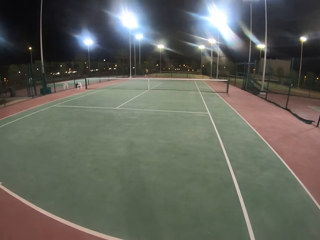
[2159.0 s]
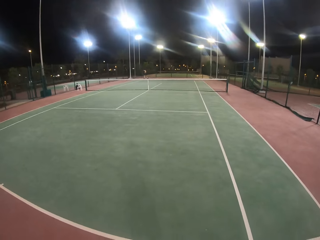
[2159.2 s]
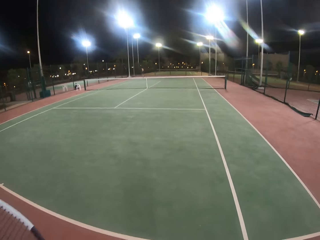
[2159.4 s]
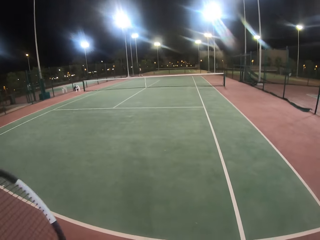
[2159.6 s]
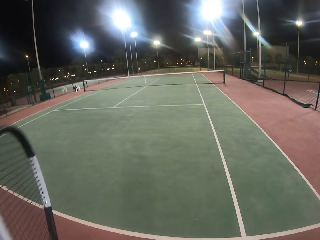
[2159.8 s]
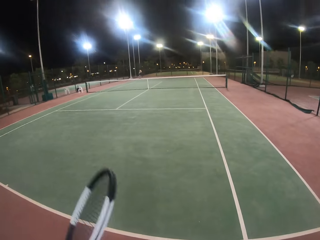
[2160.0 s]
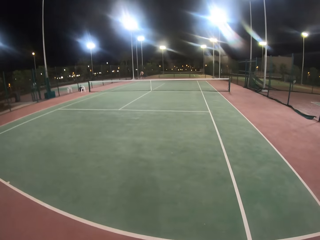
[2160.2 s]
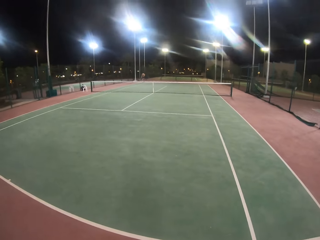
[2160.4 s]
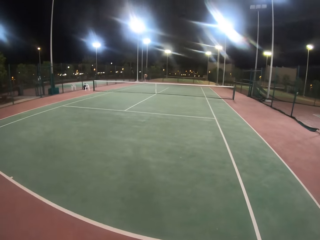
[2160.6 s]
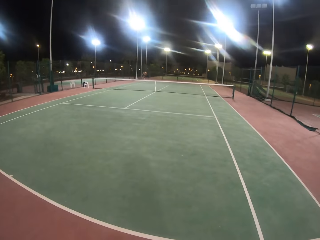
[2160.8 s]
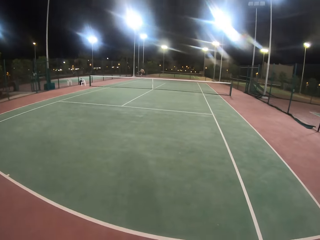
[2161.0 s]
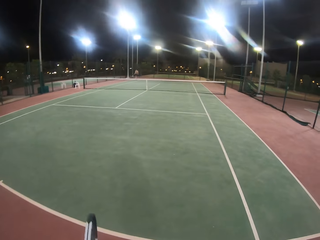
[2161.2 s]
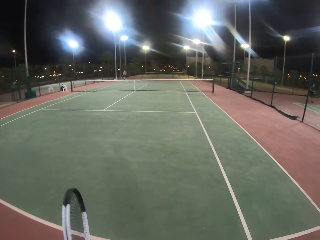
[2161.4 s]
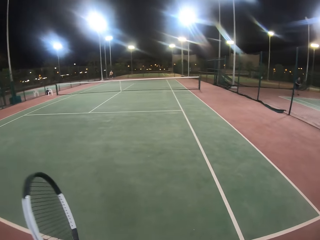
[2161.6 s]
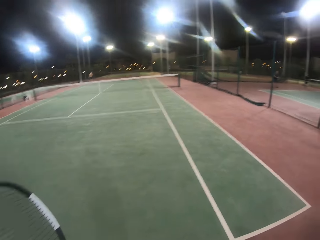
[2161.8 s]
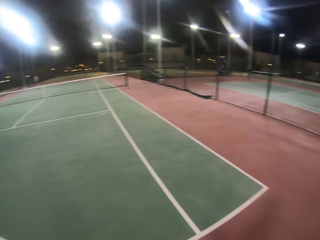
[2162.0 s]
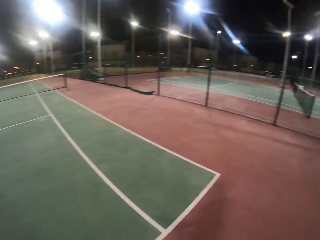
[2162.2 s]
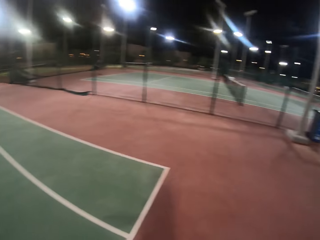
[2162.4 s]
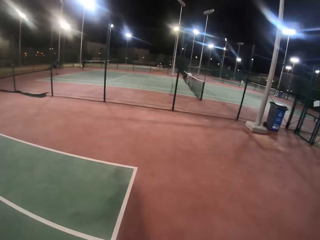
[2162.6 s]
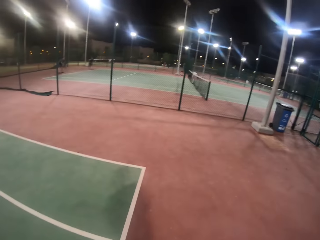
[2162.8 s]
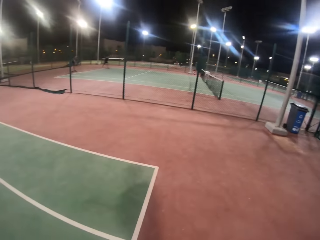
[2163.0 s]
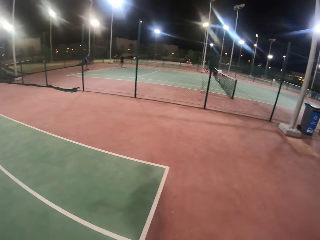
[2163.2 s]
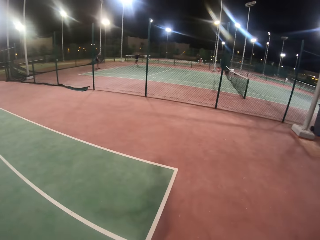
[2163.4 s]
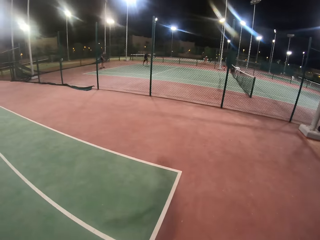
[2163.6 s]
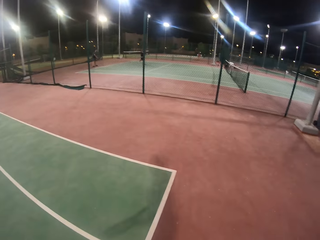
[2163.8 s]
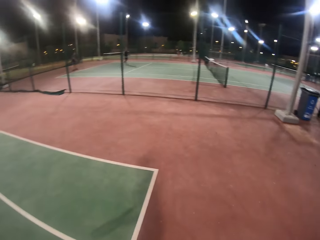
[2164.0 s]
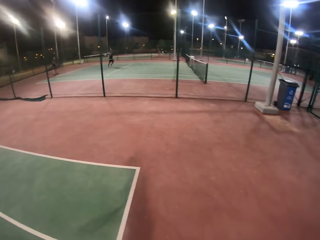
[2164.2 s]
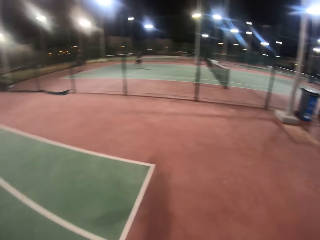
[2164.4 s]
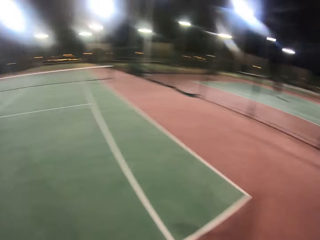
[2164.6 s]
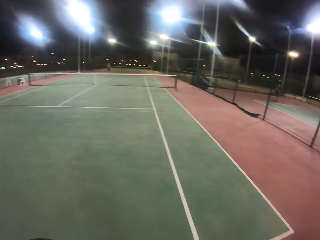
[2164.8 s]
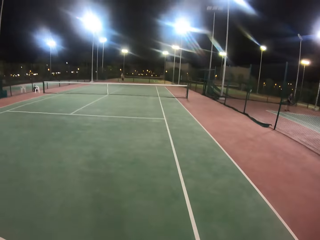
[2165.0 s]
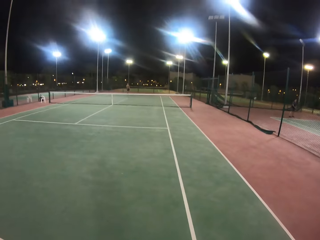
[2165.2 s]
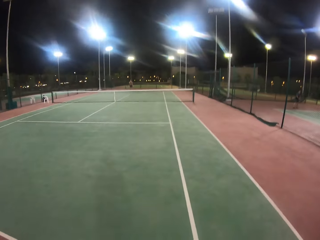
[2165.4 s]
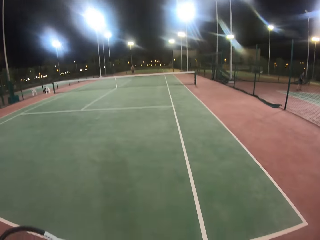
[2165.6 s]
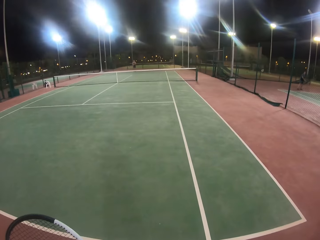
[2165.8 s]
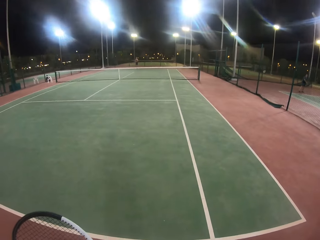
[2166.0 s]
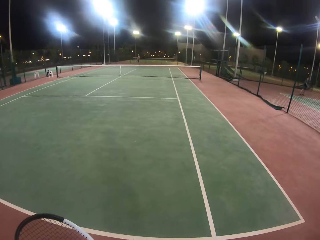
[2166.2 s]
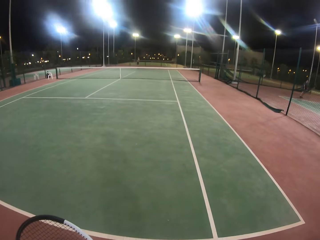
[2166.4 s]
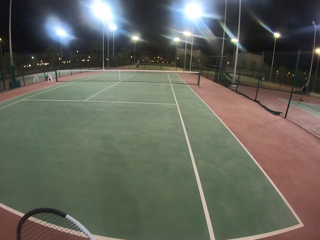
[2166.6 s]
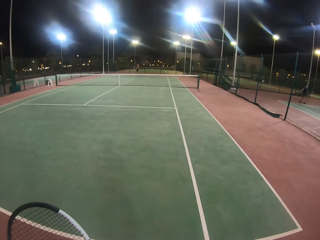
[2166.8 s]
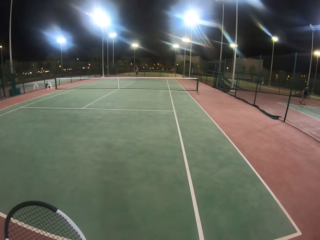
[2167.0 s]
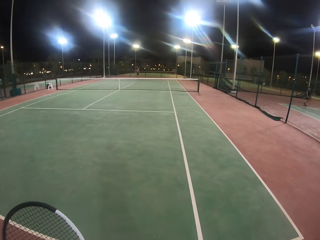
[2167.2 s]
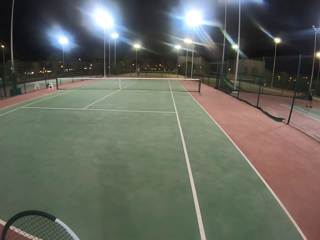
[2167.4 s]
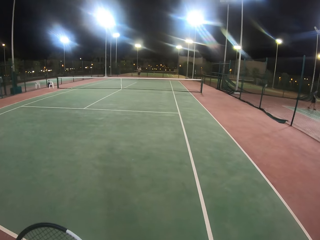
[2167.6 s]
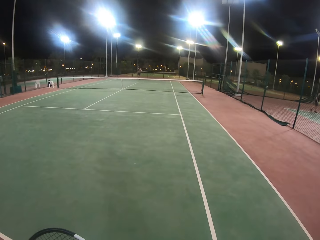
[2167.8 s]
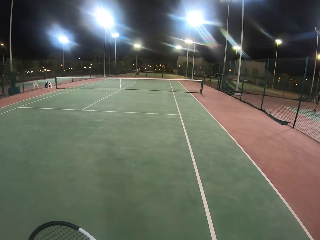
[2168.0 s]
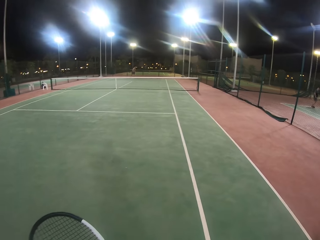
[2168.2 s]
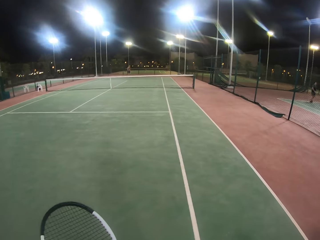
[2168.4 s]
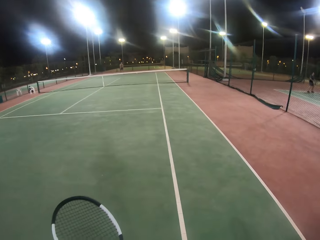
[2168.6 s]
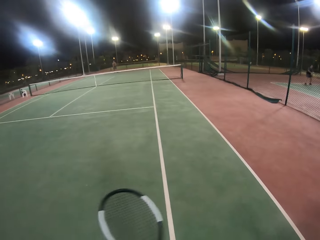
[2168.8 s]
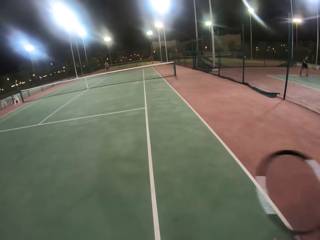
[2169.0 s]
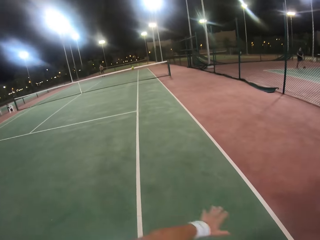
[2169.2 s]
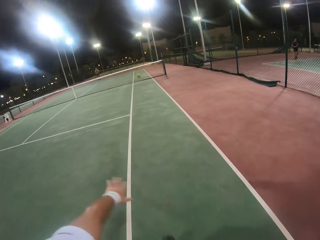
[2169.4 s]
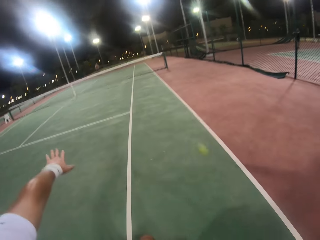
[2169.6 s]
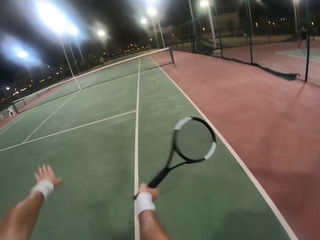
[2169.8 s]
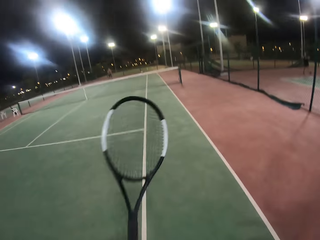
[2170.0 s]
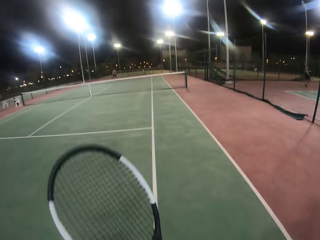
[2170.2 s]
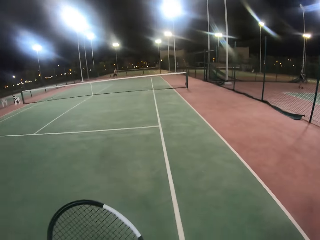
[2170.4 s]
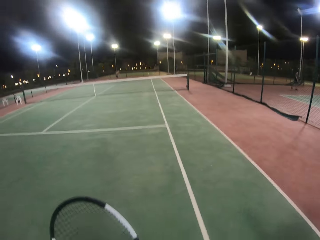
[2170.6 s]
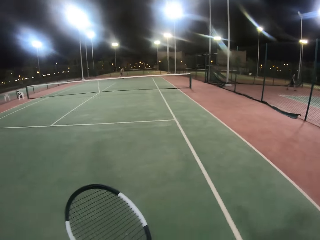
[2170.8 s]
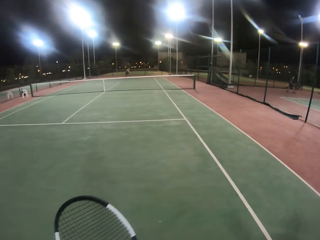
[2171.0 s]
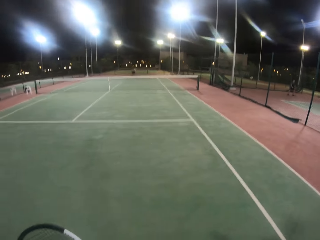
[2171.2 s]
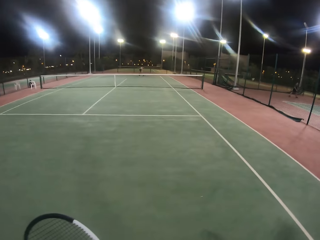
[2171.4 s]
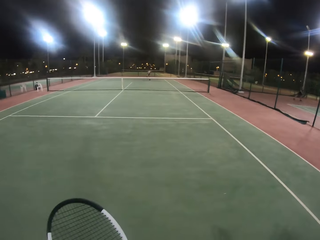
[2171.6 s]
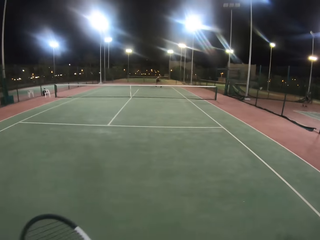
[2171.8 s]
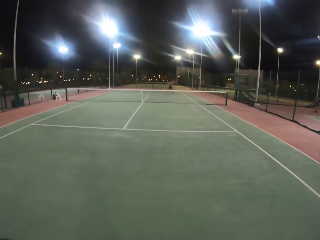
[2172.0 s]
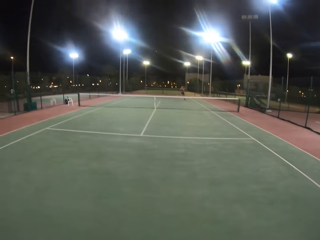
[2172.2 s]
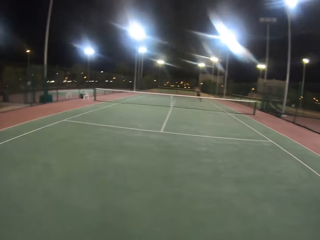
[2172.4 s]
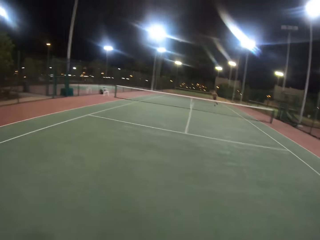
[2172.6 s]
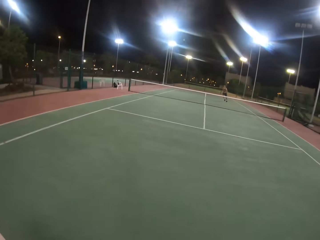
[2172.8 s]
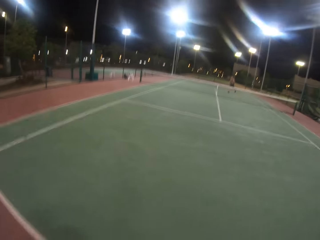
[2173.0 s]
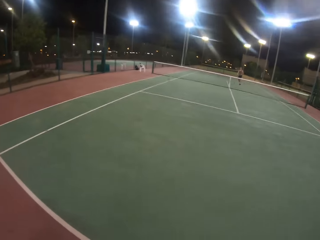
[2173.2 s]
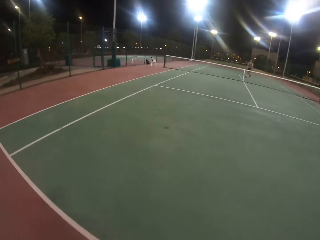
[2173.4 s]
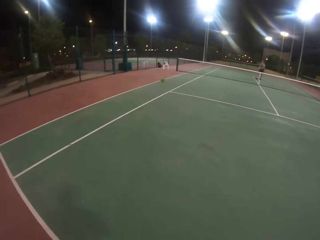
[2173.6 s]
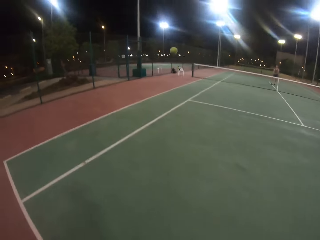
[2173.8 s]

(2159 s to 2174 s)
The camera wearer looks around. A man runs in the ground. The camera wearer looks around. A person plays the tennis game. The person plays the tennis game again.

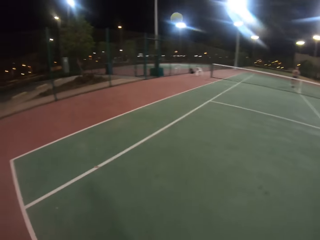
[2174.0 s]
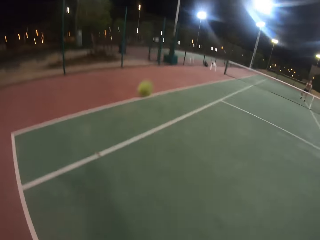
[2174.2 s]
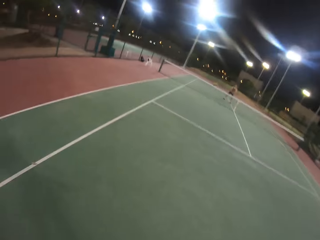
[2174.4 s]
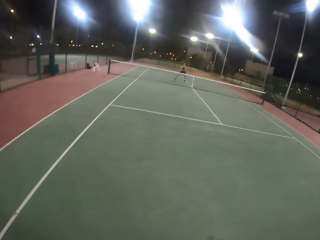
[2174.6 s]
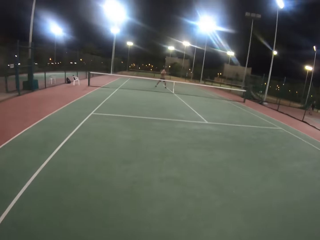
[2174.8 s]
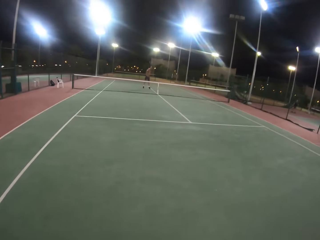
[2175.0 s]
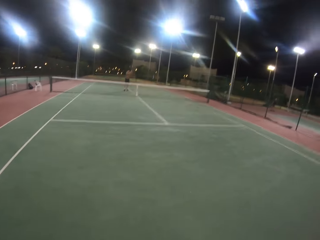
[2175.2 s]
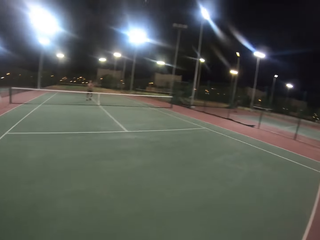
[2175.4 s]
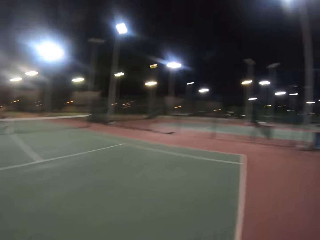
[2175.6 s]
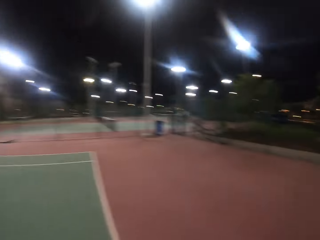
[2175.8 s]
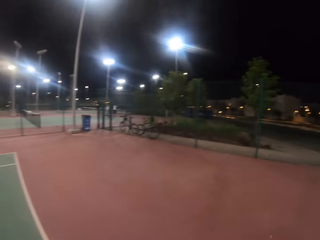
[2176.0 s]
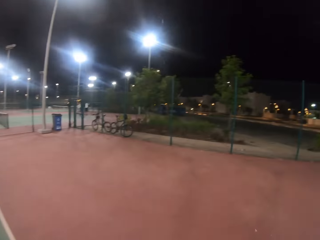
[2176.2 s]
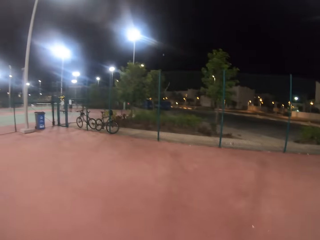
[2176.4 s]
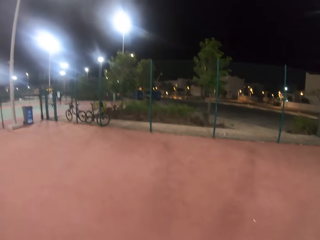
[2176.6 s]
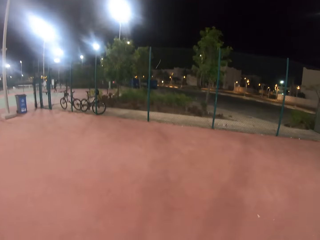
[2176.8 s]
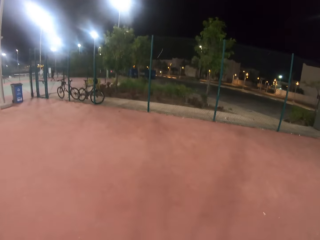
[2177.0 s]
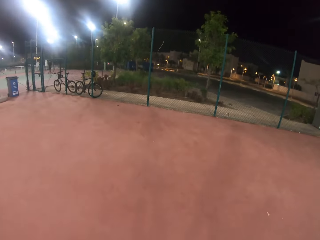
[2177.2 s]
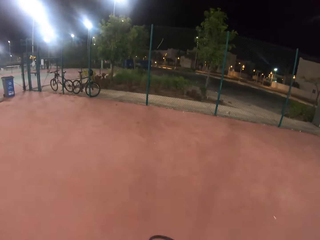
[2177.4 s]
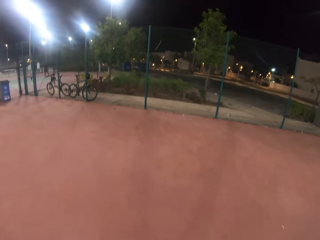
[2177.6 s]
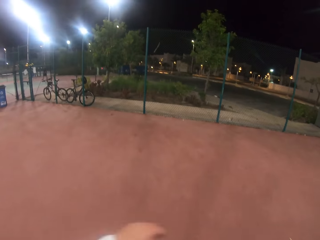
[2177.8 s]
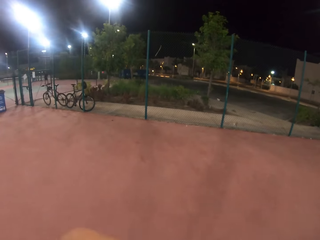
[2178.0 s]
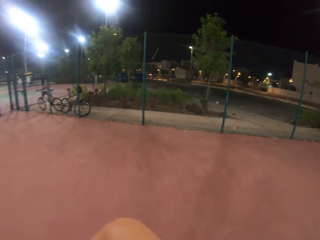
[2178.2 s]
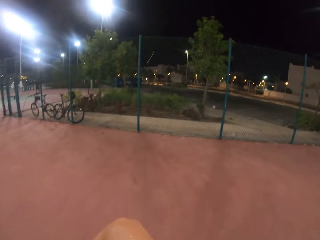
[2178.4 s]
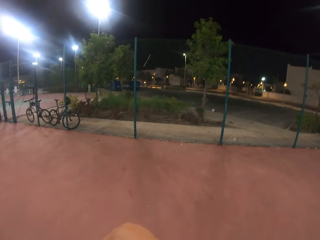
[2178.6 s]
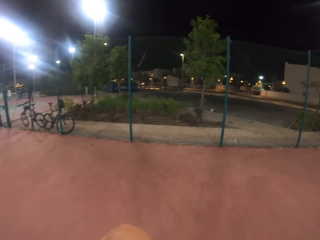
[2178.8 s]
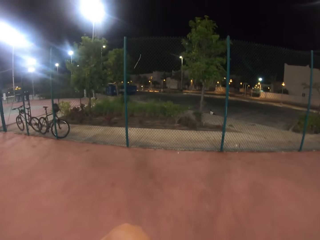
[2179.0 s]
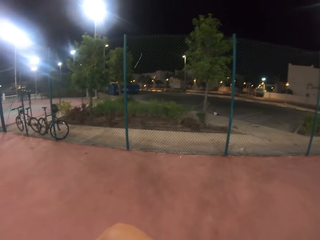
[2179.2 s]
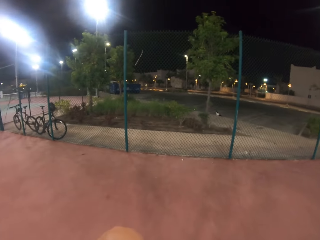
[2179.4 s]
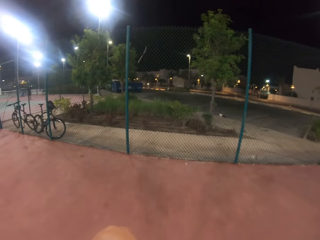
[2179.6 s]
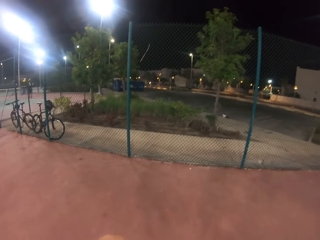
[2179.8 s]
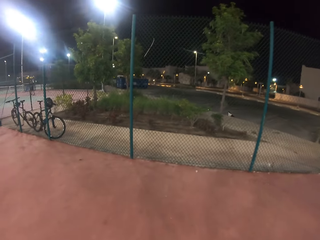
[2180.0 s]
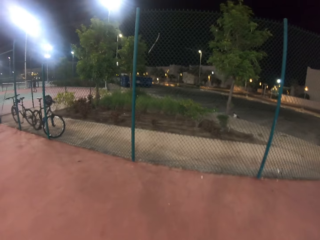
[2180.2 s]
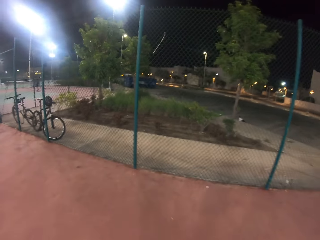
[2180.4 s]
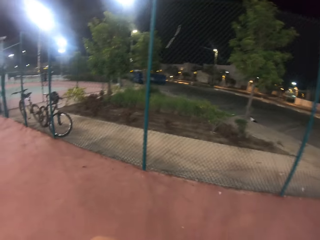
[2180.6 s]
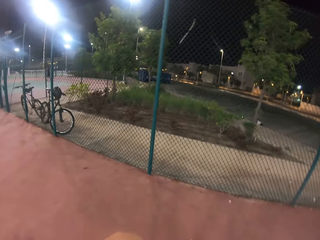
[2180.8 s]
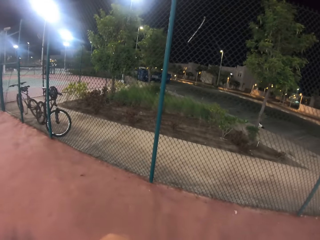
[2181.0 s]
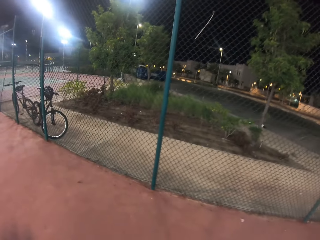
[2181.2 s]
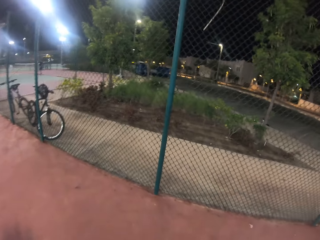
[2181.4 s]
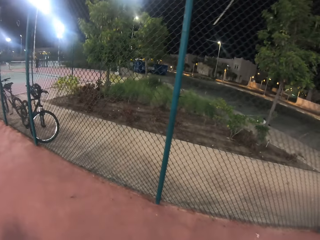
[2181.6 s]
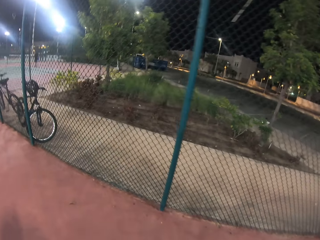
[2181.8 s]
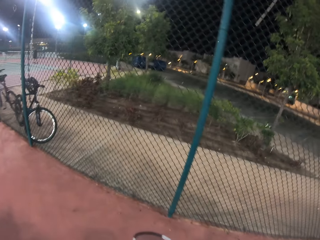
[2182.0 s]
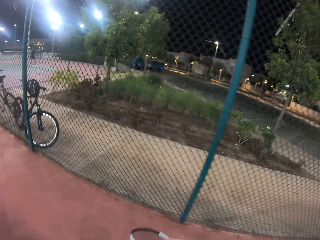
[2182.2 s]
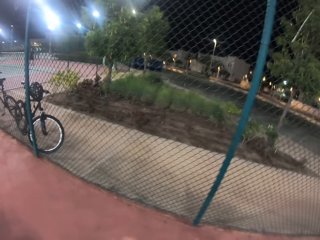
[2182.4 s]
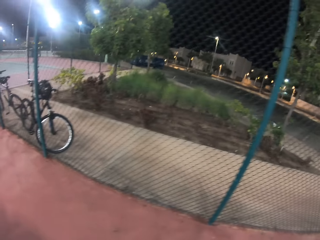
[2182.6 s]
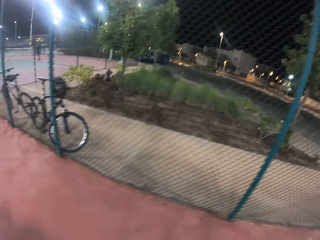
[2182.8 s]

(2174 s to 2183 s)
The camera wearer looks around. A man hits the ball with a badminton racket. The camera wearer walks around.
